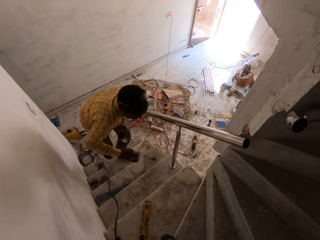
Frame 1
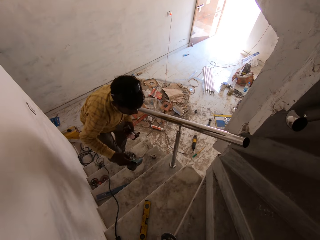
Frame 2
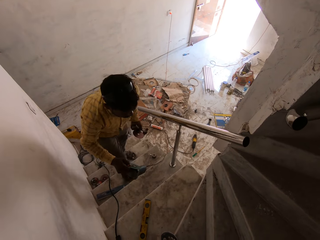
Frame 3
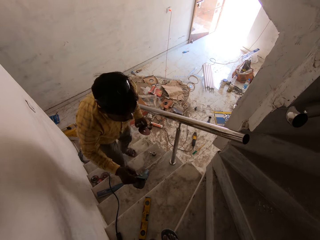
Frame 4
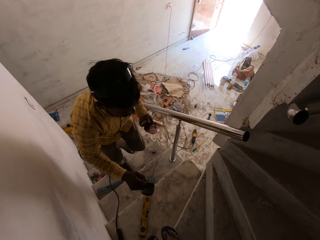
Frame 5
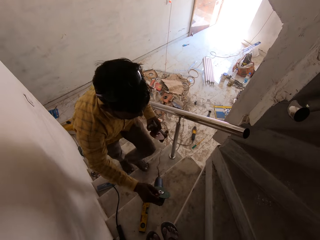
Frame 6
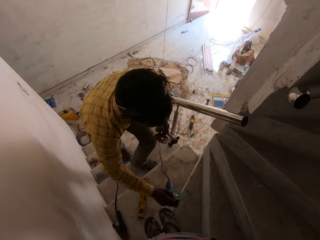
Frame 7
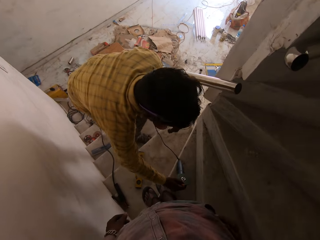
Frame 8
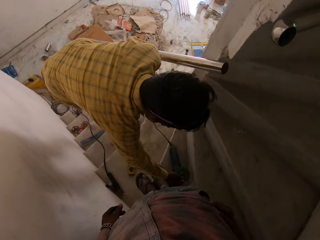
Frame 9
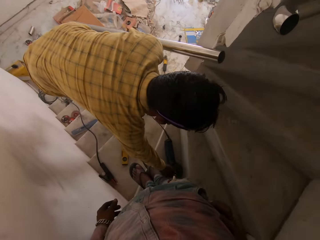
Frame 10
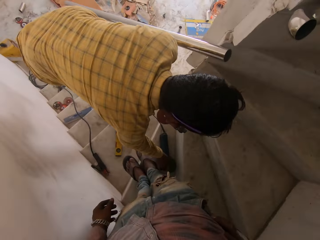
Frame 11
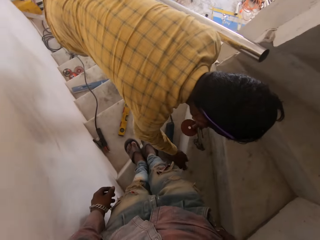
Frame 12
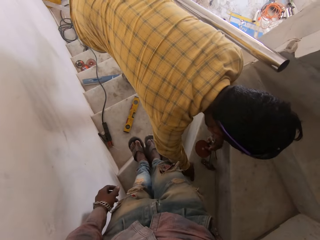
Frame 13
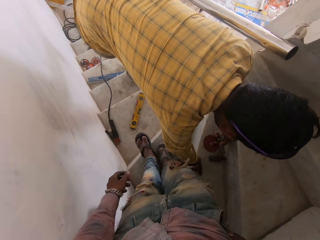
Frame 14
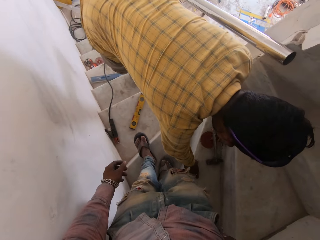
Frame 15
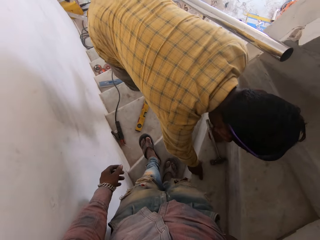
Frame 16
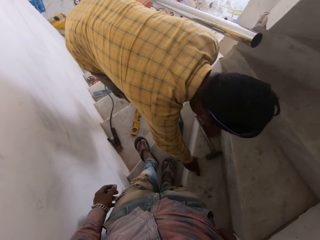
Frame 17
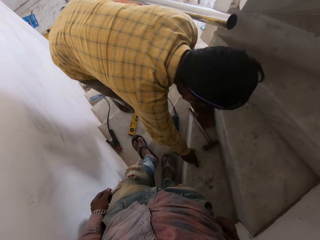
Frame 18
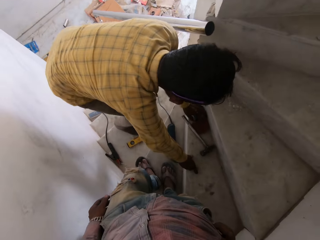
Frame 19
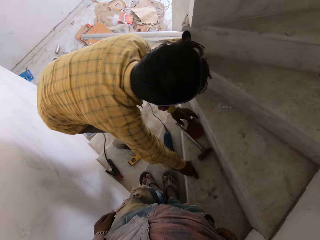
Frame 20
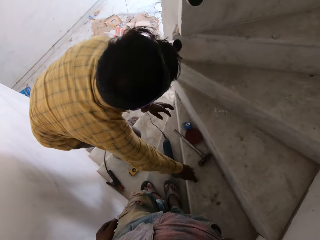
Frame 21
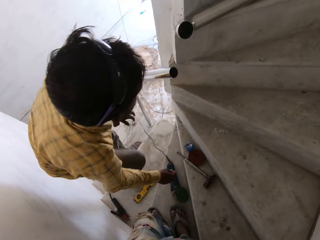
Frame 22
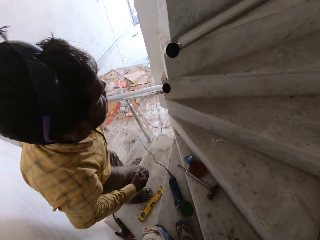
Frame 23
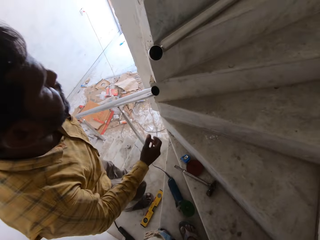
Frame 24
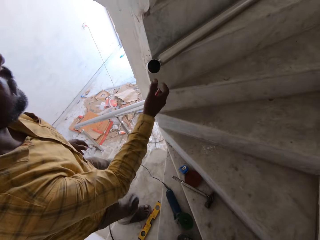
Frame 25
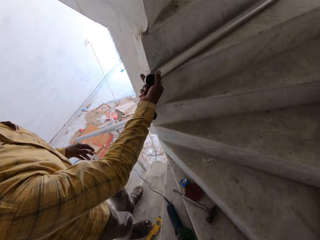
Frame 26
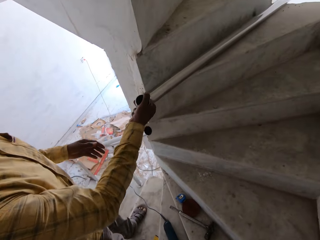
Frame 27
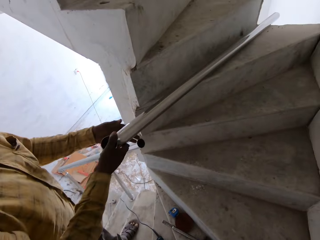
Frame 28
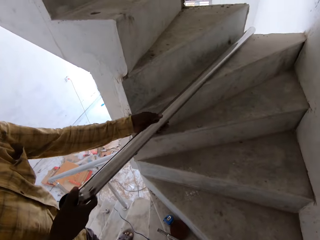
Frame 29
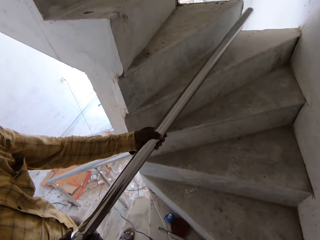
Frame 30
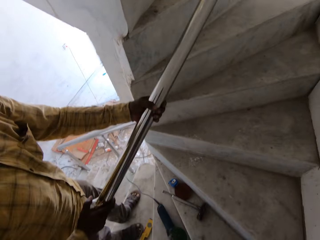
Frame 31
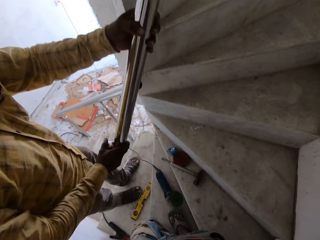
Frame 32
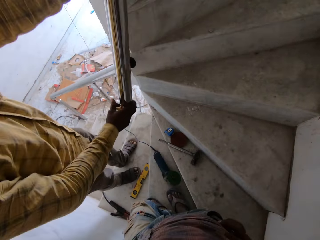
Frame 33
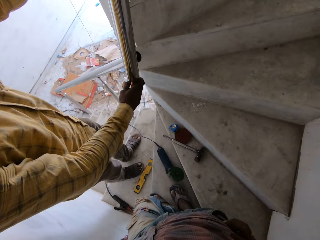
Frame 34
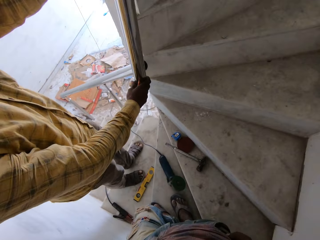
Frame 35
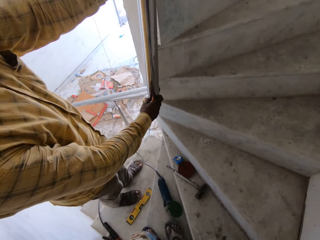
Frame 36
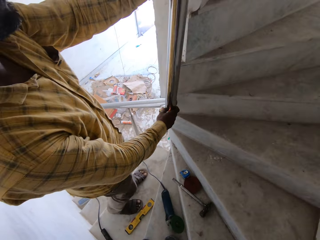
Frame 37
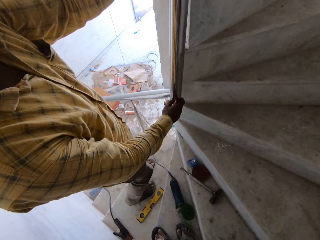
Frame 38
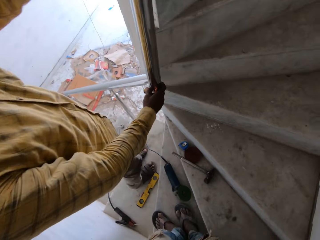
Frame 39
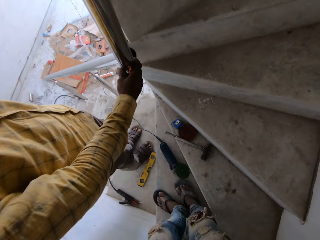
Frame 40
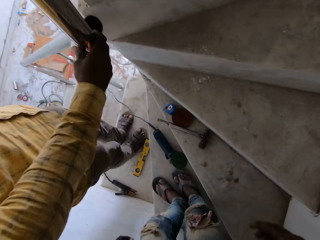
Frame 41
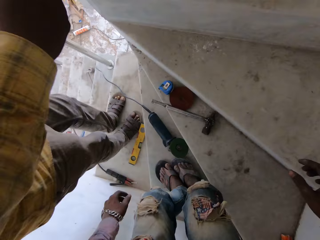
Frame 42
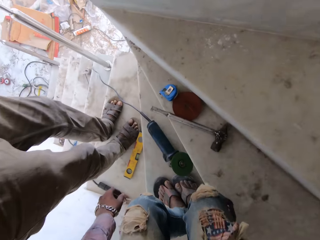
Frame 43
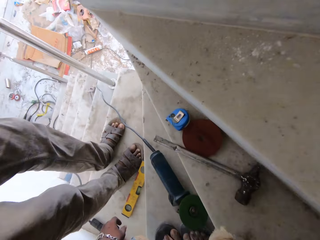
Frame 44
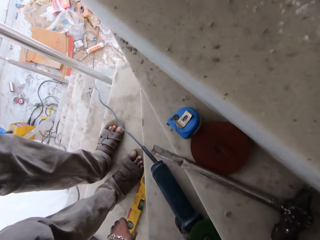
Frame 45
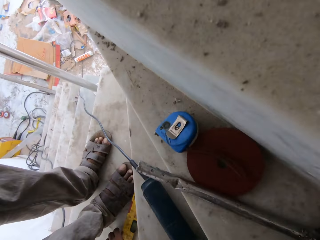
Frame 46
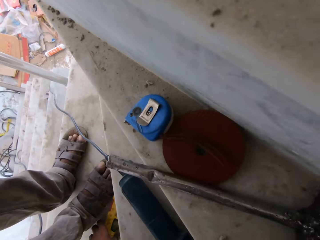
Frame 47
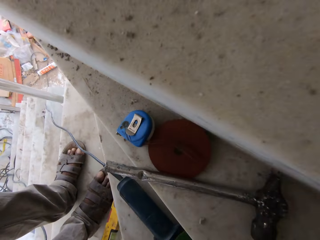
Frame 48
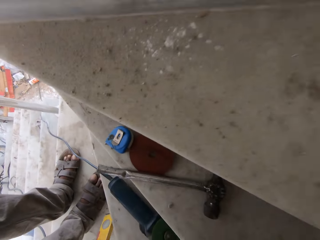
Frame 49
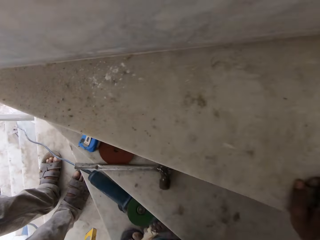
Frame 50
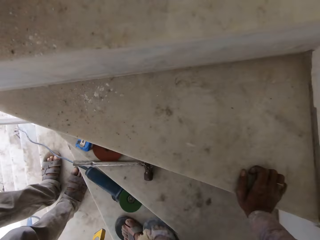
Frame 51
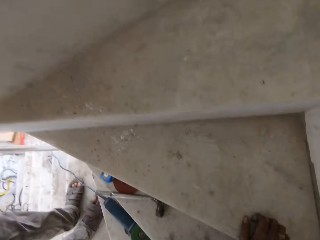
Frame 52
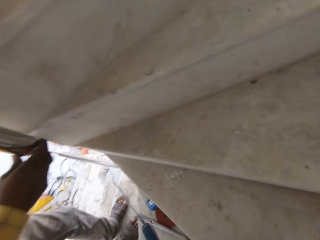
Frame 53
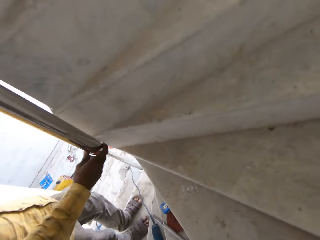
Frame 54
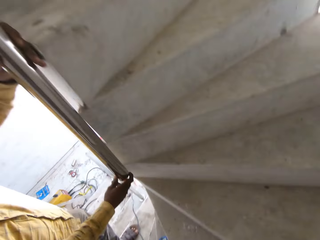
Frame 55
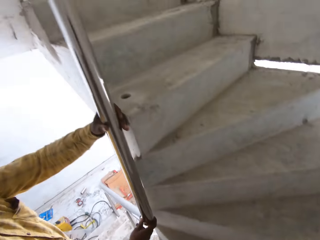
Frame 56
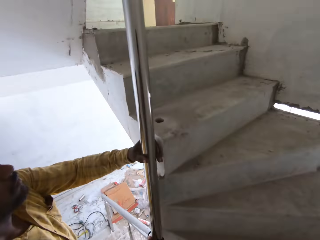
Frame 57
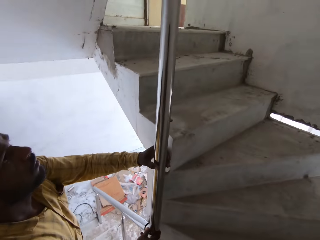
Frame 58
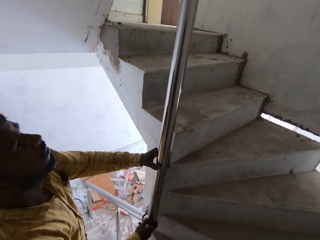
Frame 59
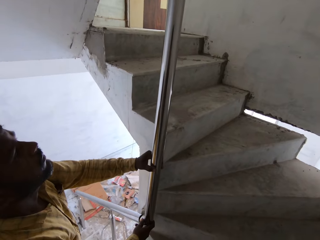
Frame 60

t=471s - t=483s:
The man drops the sander on the stair with his right hand. The man drops the hammer in his left hand on the stair. The man drops the sanding dish on the stair with his left hand. The man picks up the rail from the stair with his right hand and holds the rail with his hands. The camera wearer picks up the level ruler from the stair with his left hand.

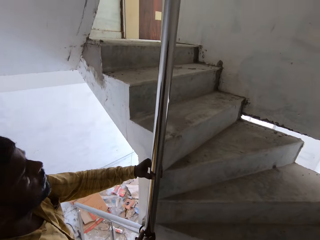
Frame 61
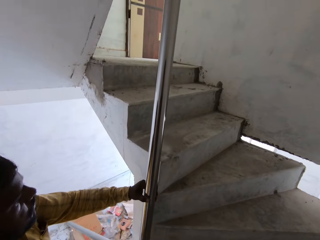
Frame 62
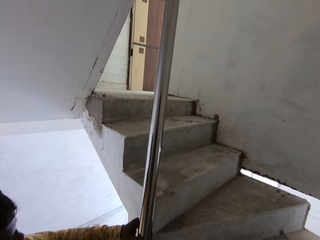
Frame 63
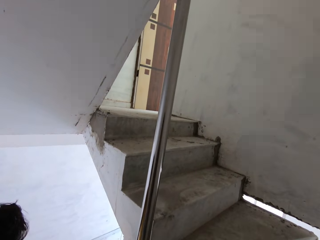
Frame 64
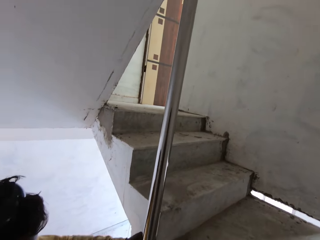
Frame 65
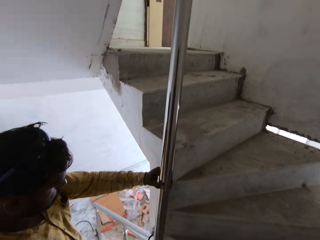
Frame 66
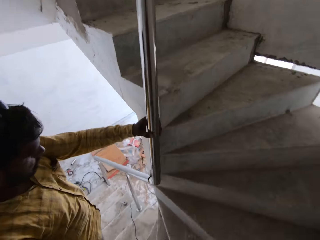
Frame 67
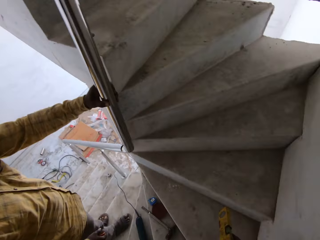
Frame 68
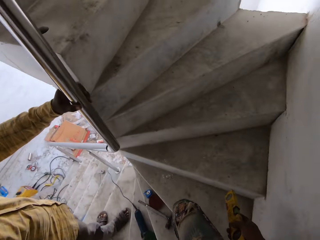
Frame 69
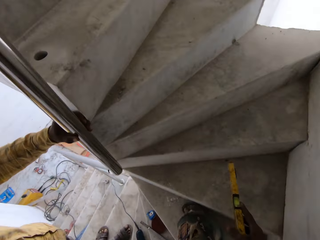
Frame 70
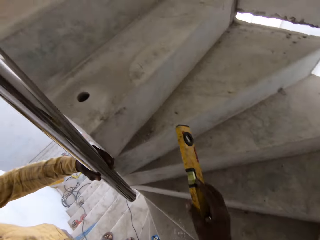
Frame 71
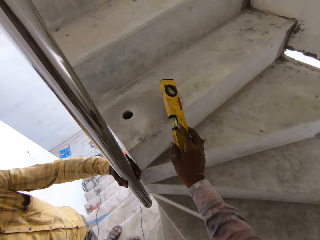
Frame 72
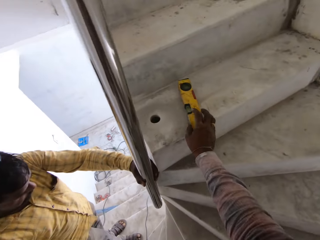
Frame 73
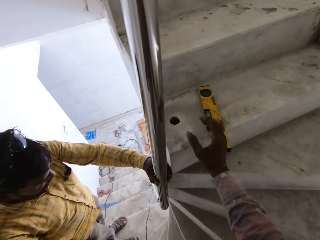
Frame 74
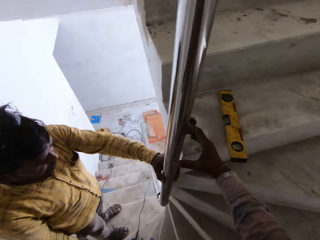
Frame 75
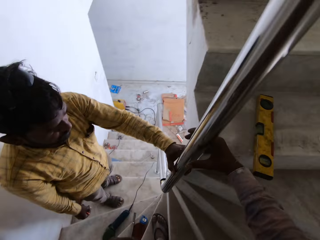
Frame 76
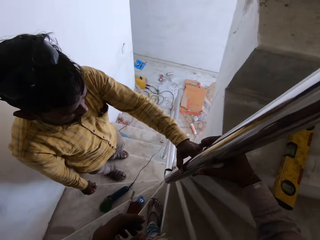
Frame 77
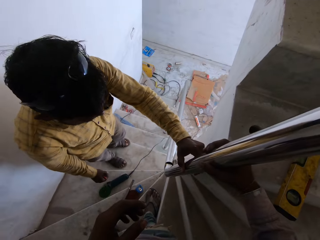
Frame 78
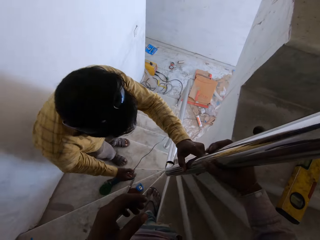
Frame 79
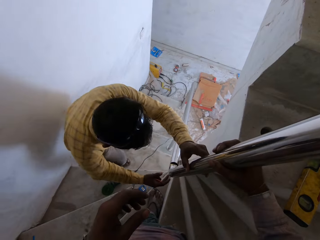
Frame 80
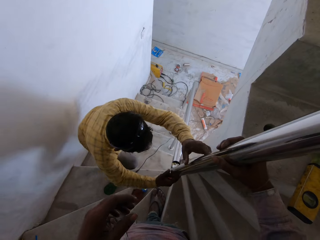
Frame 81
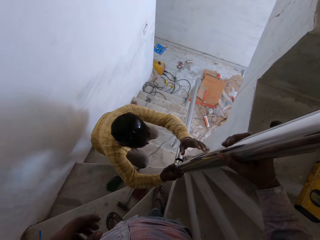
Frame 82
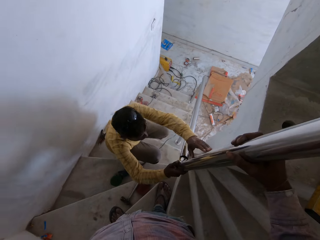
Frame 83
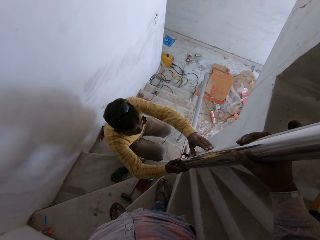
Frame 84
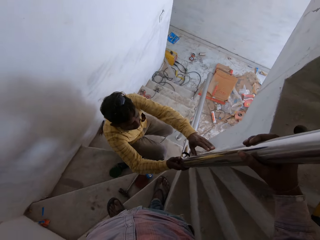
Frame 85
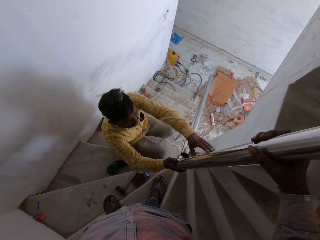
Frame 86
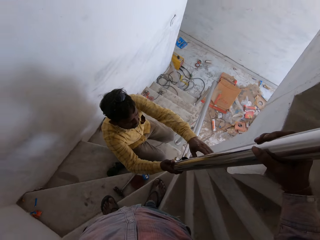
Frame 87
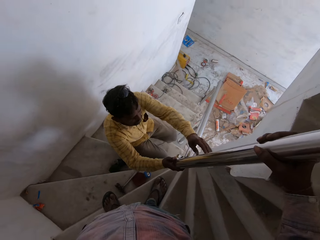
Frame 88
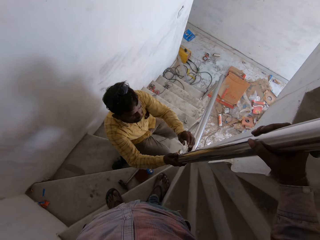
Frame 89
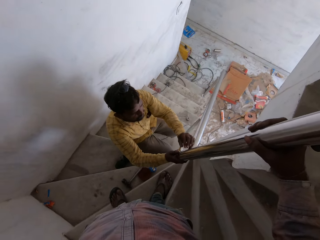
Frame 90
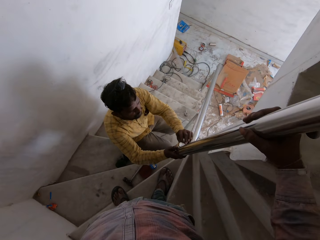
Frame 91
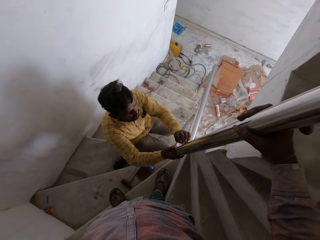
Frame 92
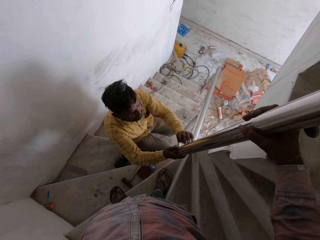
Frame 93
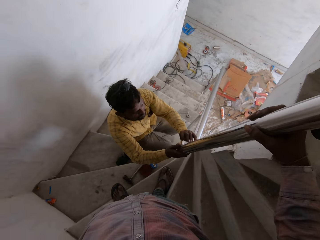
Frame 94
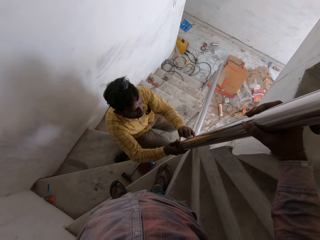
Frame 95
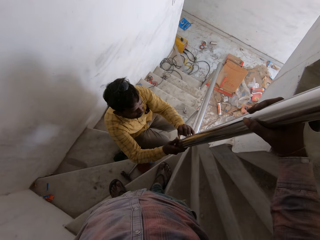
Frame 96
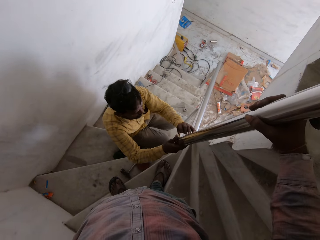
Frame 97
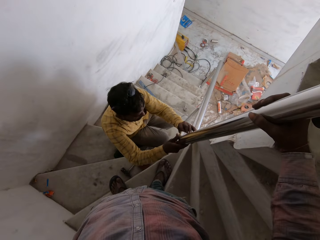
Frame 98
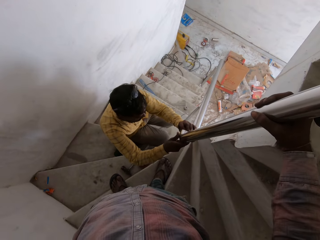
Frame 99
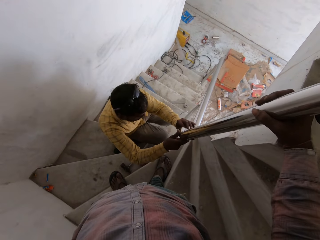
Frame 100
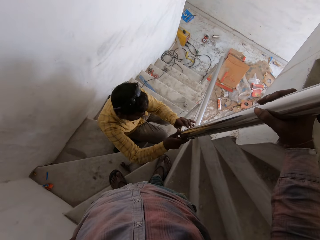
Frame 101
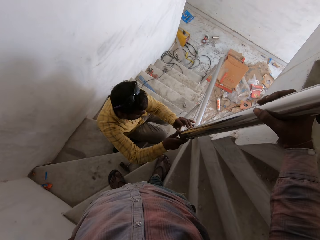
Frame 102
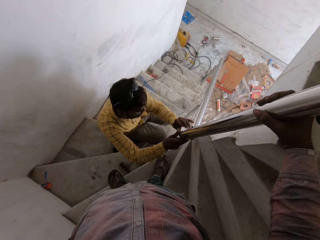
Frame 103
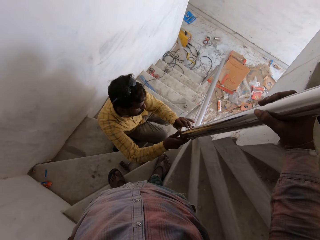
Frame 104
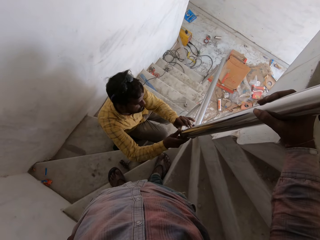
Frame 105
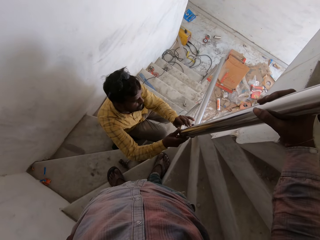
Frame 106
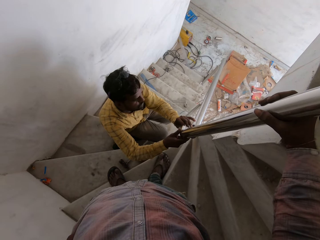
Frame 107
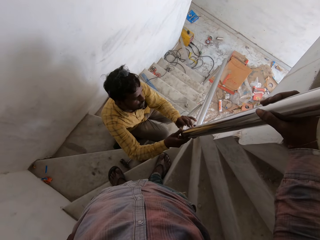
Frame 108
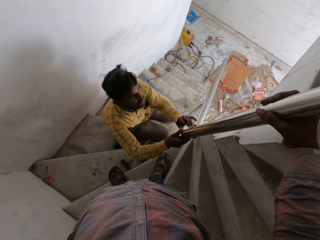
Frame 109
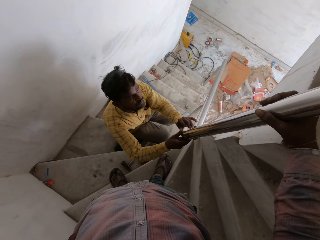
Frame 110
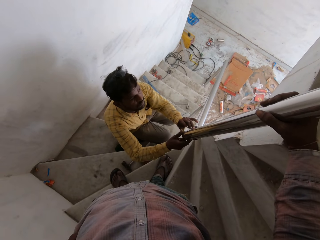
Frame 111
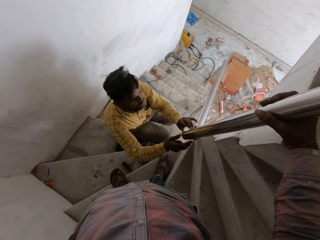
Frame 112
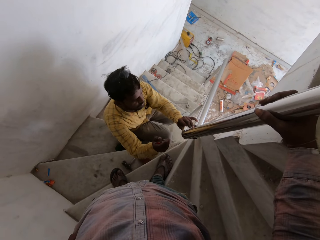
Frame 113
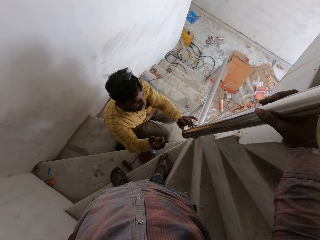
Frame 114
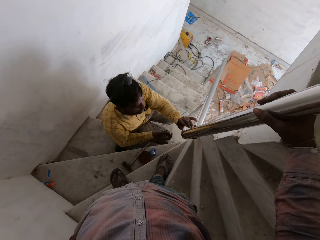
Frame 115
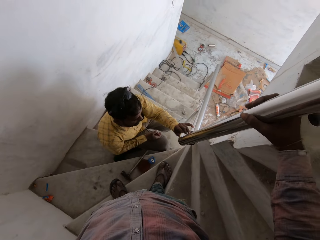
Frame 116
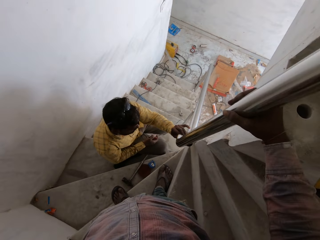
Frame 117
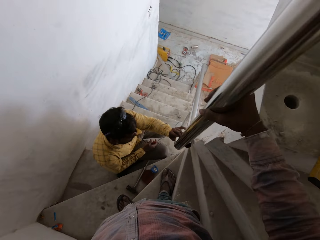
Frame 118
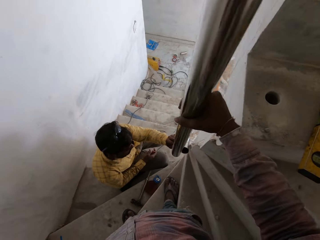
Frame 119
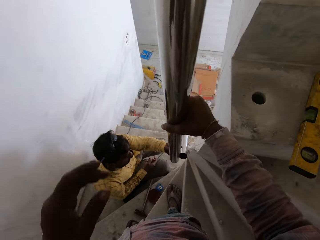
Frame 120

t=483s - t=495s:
The camera wearer looks around. He drops the level ruler on the stair with his right hand. He holds the rail with his right hand. The man holds the rail with his right hand and touches the rail with his left hand.
